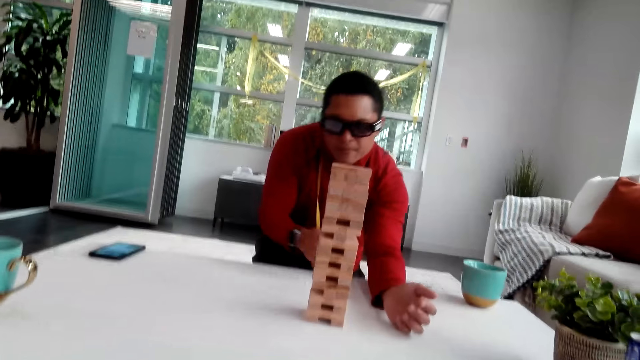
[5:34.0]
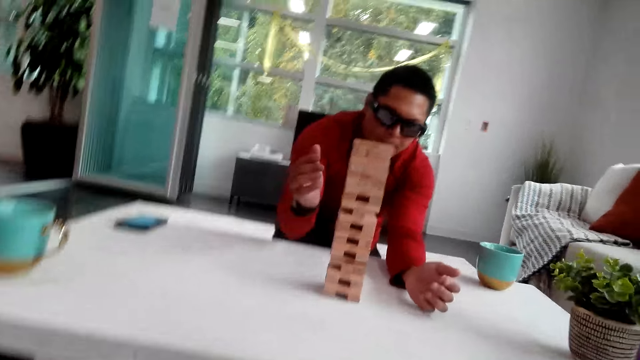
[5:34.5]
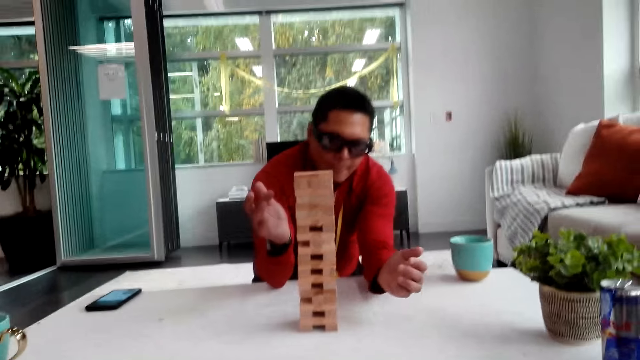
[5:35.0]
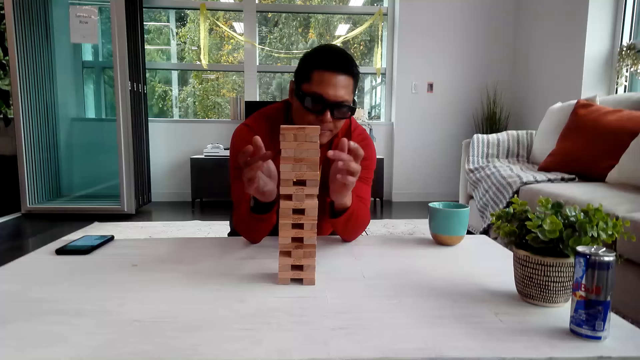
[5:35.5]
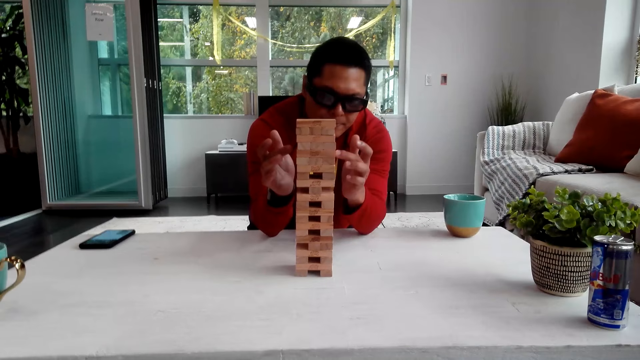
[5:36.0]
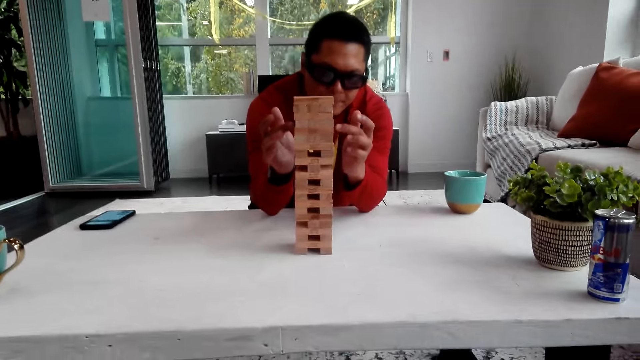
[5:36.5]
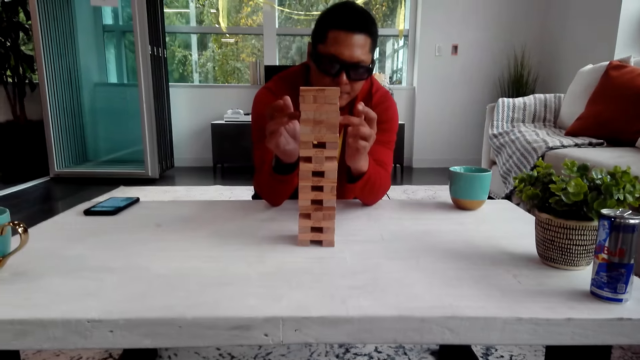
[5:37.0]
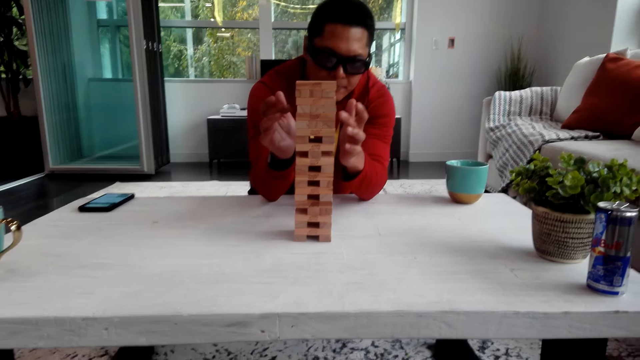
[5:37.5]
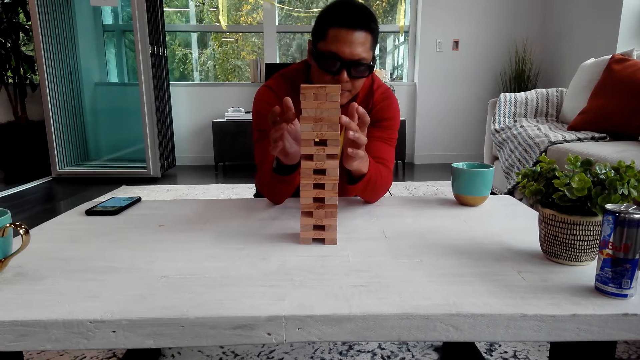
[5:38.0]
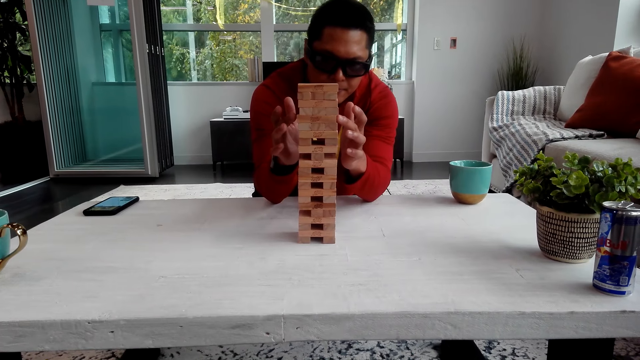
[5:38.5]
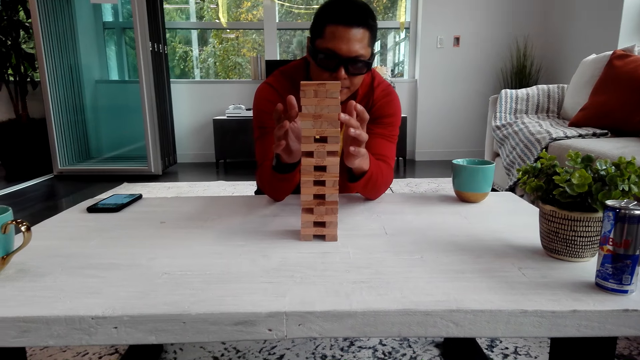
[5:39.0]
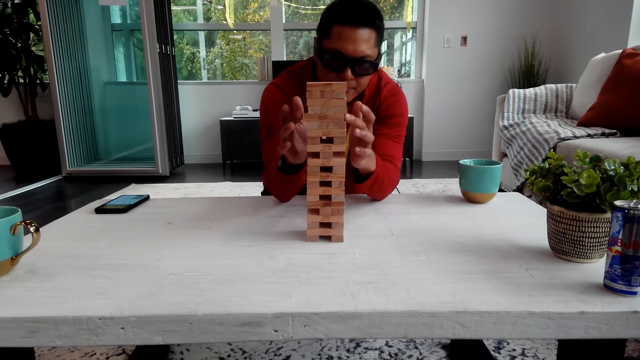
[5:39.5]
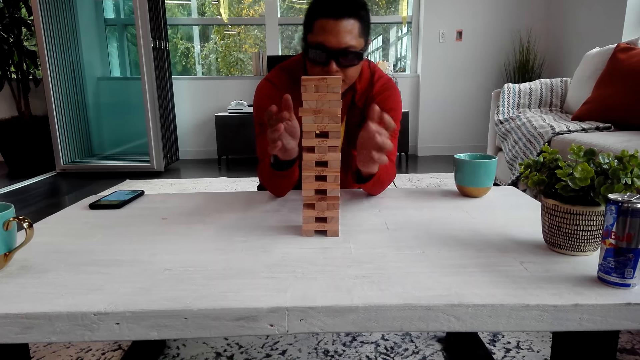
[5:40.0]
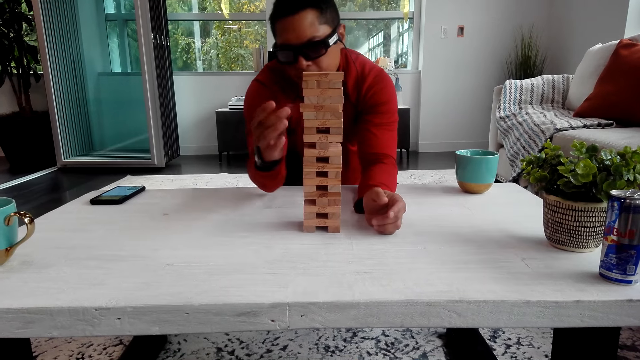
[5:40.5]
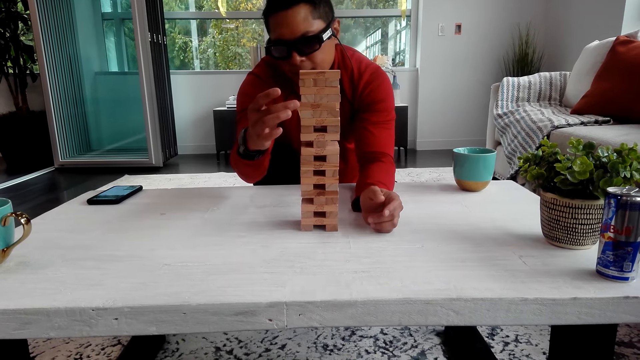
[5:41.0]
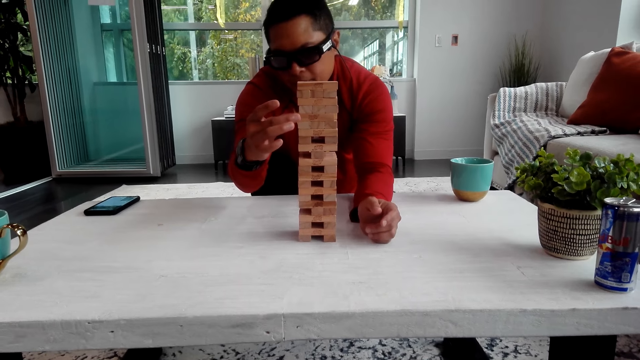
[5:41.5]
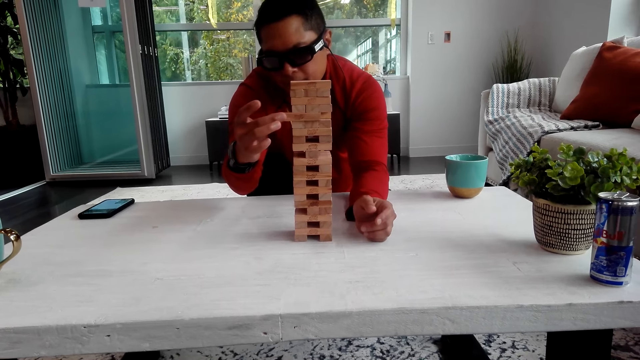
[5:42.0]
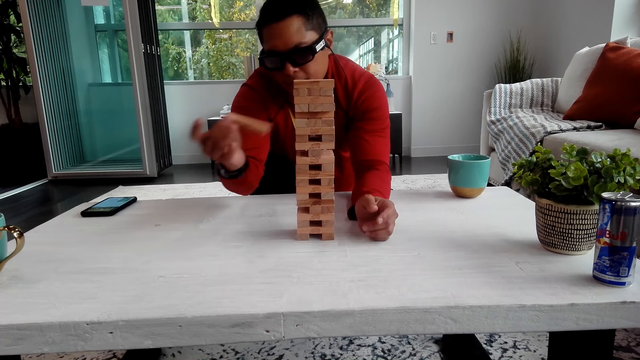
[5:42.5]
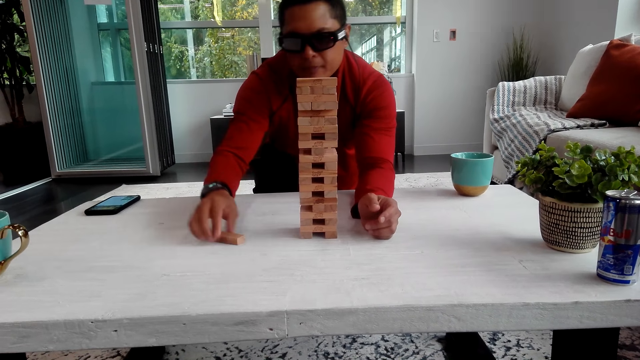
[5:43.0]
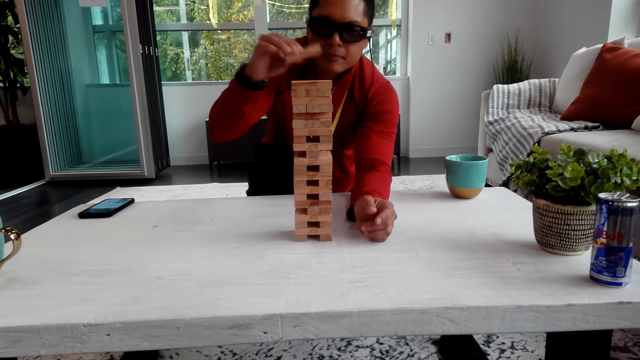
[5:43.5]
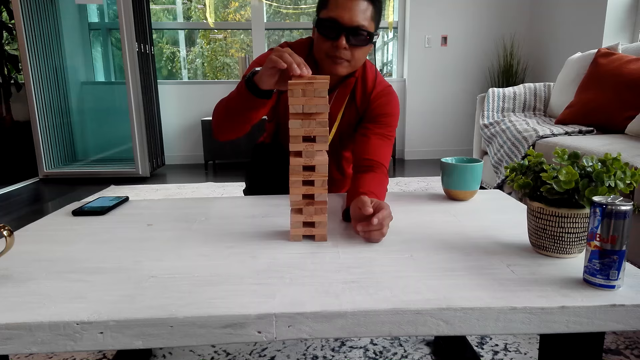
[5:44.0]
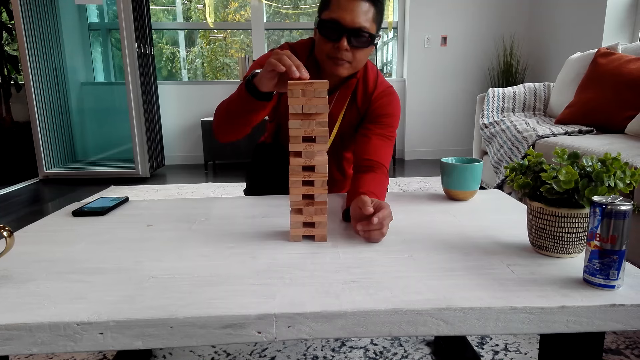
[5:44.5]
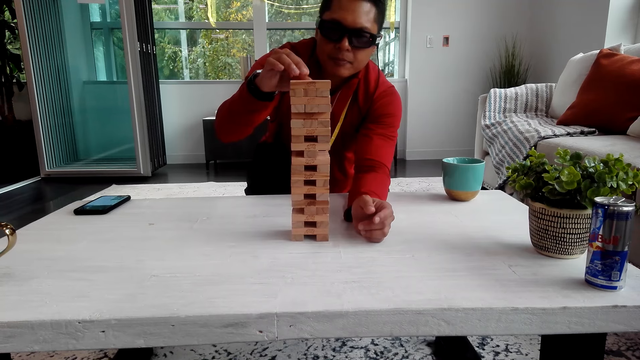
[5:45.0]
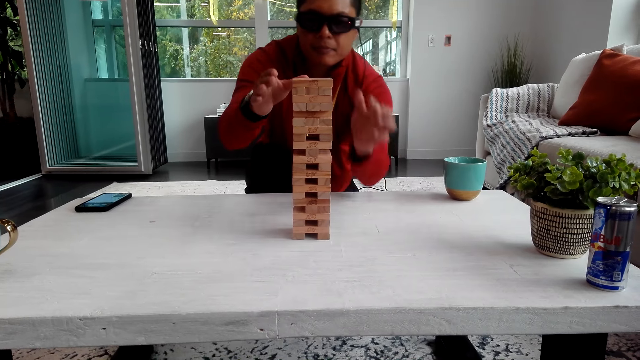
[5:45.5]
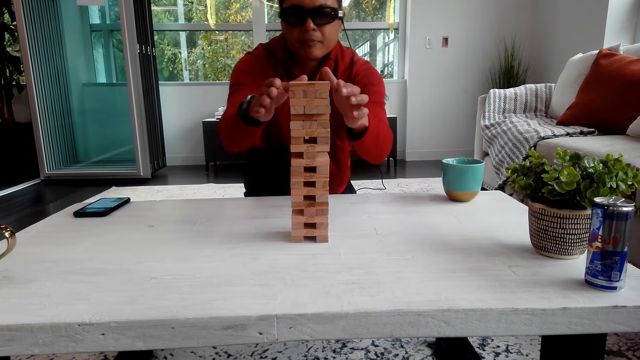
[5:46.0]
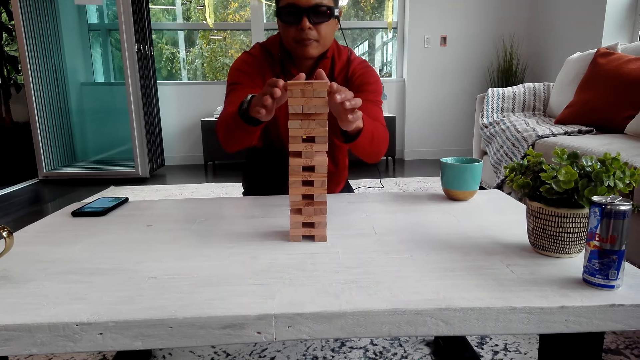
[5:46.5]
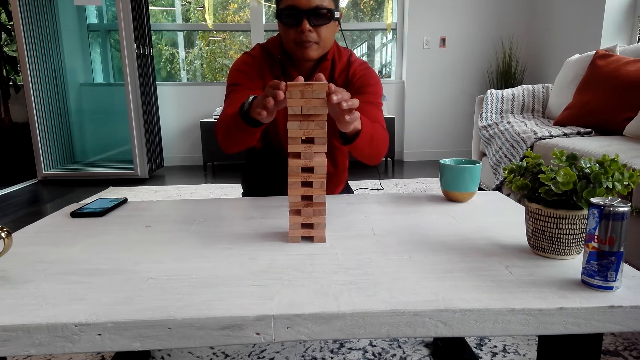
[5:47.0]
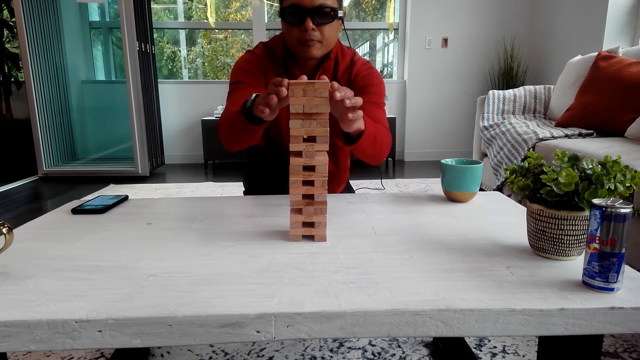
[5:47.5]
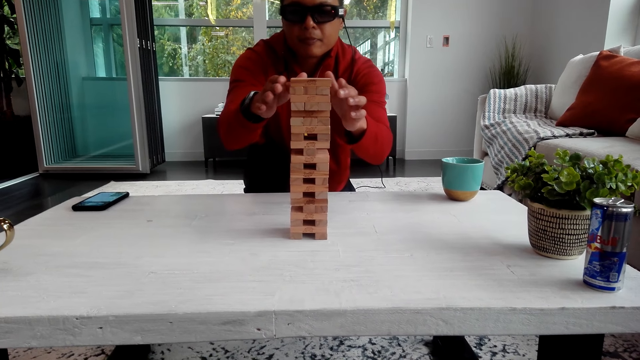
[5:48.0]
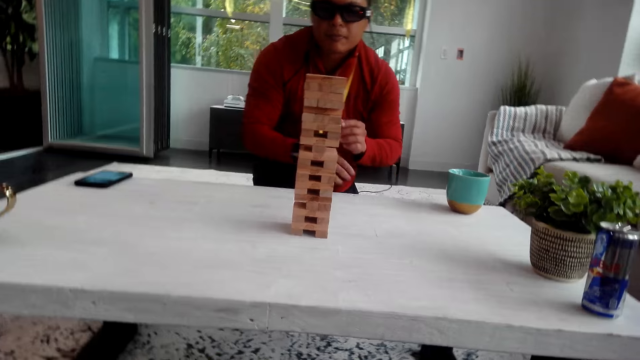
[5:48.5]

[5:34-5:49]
The camera wearer looks at the tower. A man holds the jenga. He touches the wooden blocks, pulls the wooden block, puts the wooden block on top of the tower, and aligns the wooden blocks.

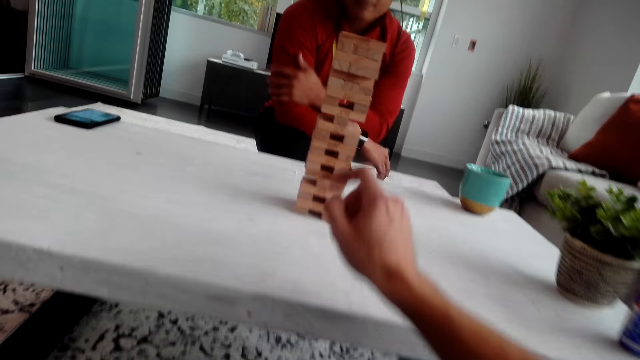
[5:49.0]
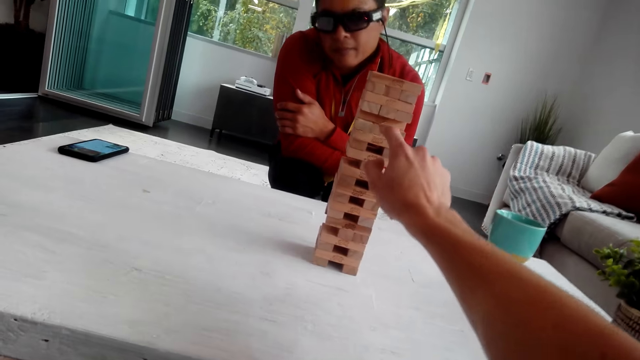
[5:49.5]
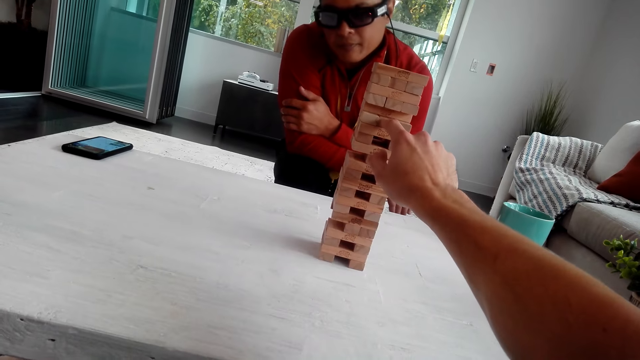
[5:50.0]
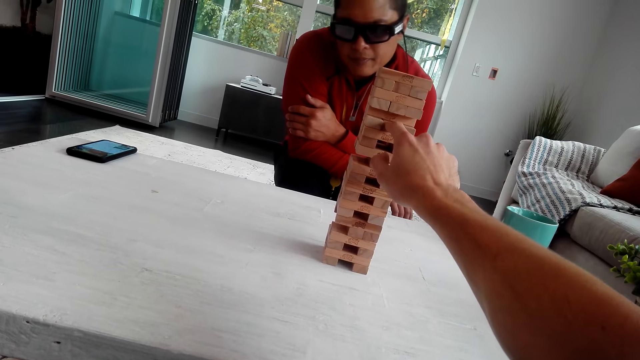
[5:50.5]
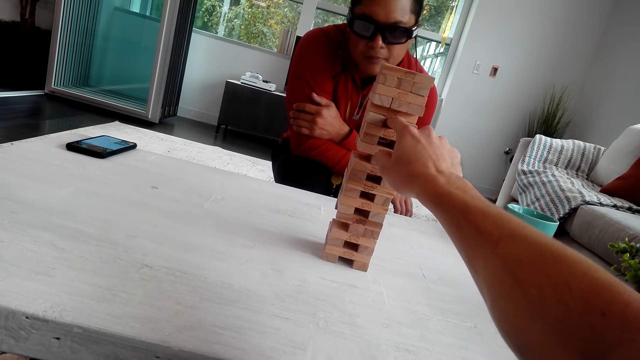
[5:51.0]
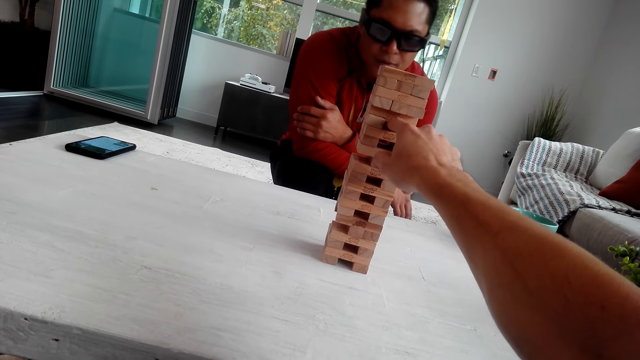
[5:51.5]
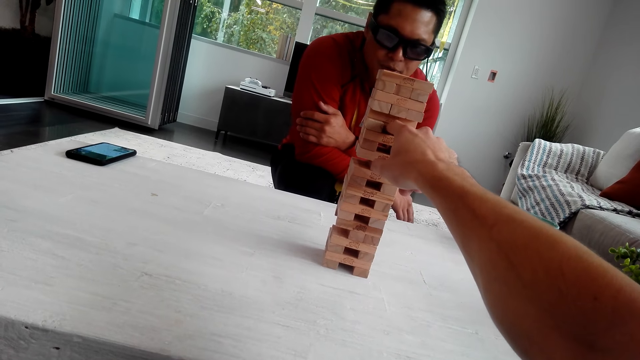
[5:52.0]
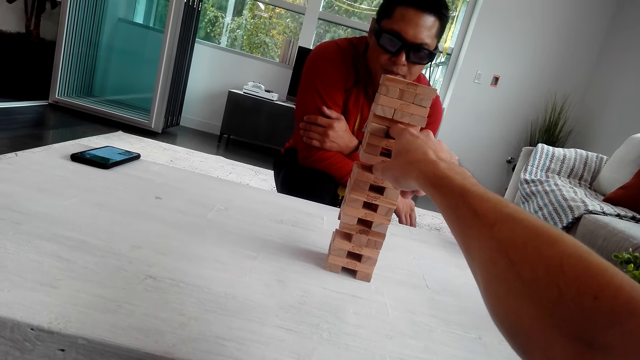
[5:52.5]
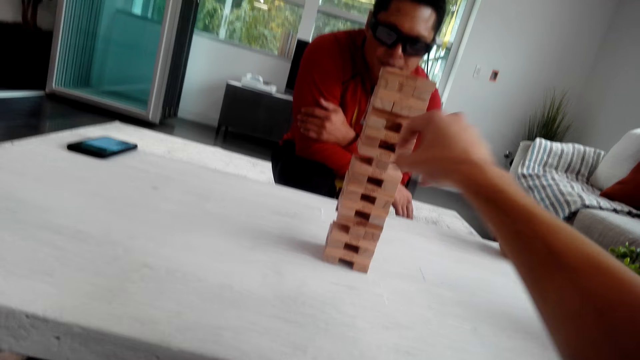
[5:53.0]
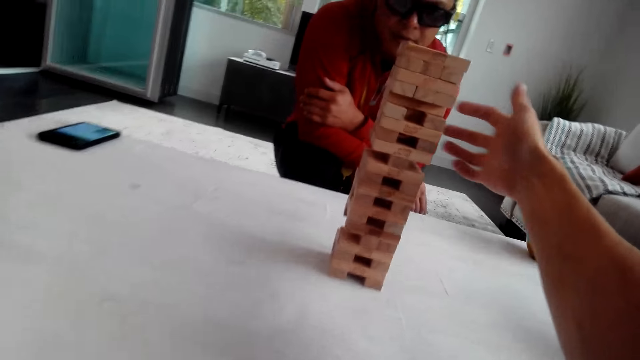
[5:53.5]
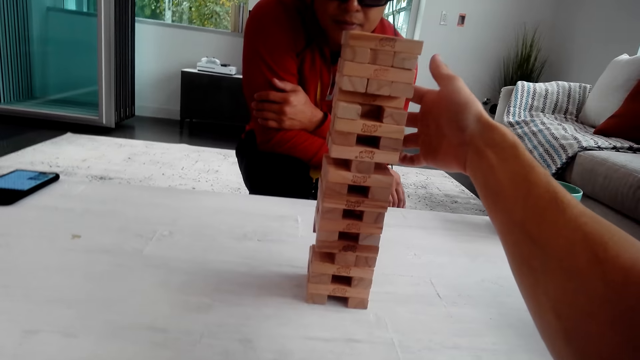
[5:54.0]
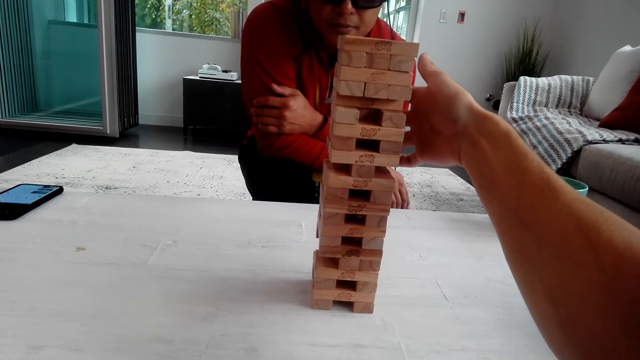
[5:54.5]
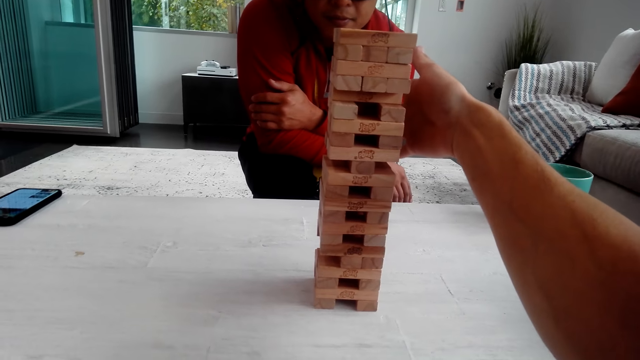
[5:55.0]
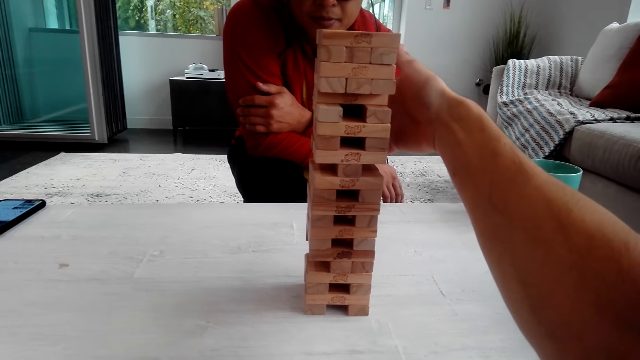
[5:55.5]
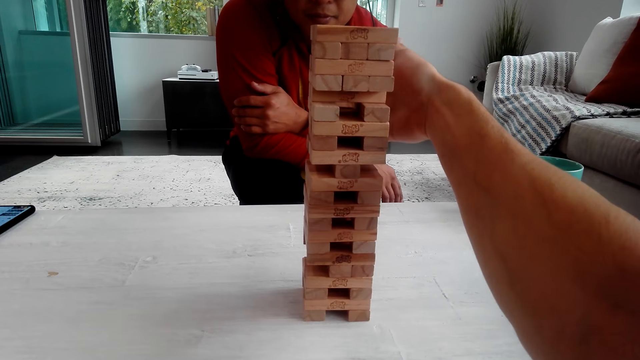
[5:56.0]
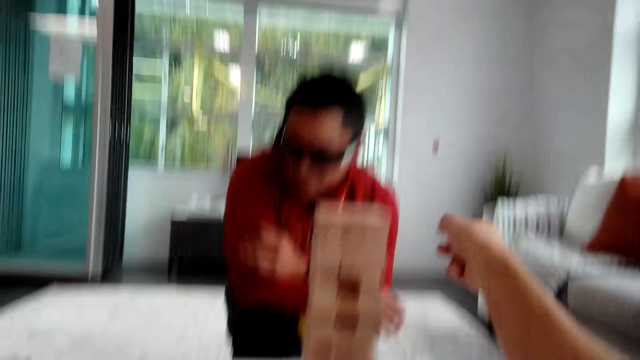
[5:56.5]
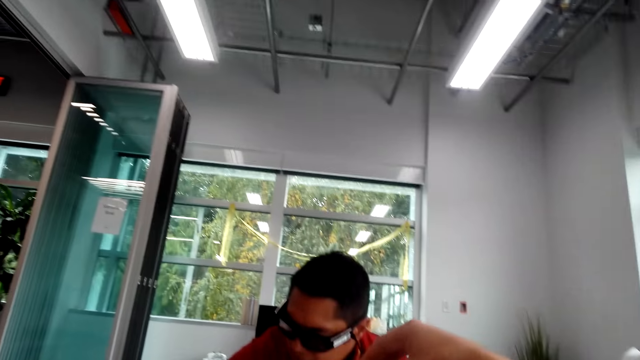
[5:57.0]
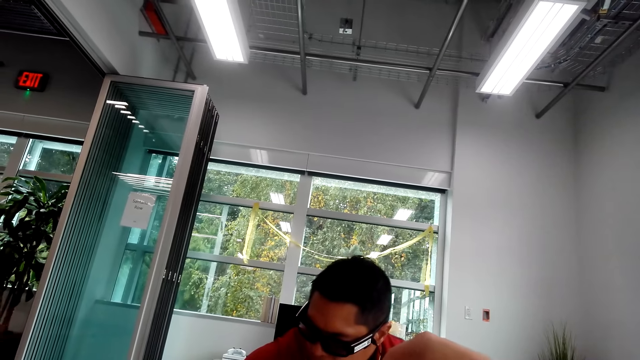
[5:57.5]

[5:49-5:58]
The camera wearer pulls the jenga. They push the wooden block. They take the jenga. They pull the wooden block.
